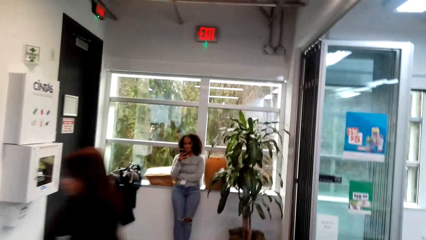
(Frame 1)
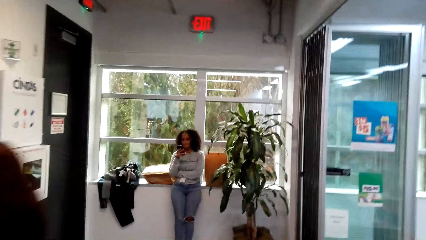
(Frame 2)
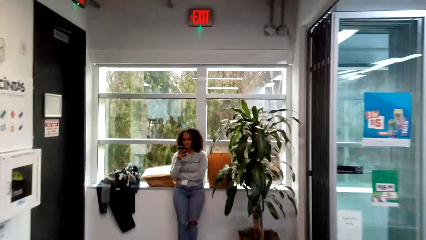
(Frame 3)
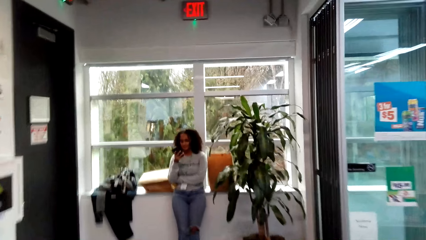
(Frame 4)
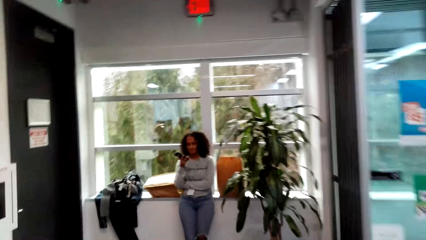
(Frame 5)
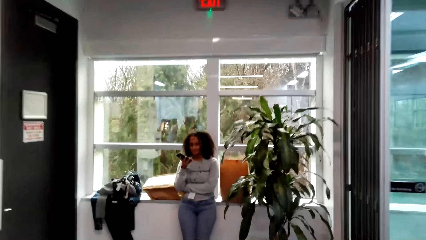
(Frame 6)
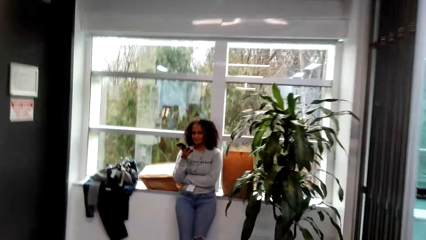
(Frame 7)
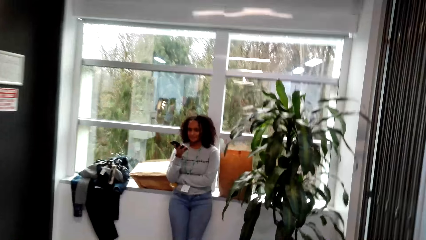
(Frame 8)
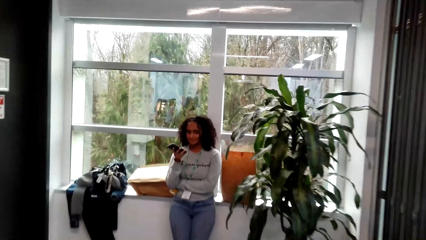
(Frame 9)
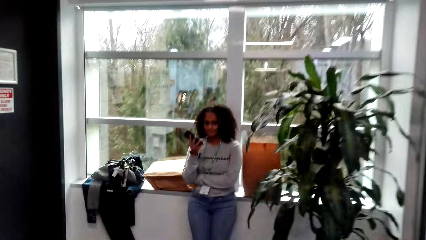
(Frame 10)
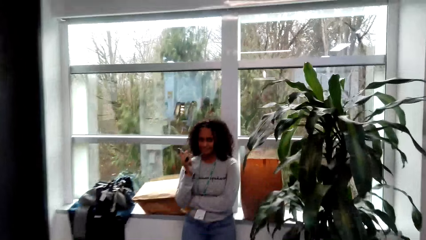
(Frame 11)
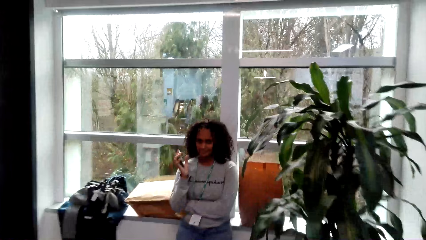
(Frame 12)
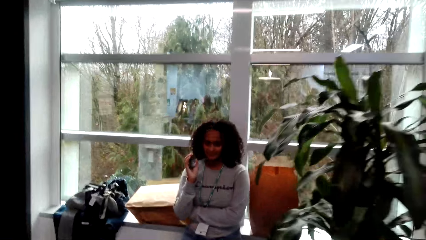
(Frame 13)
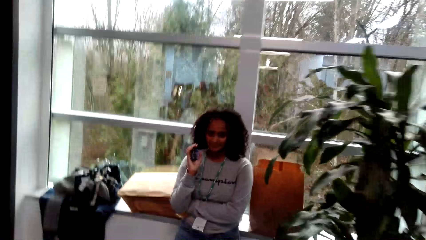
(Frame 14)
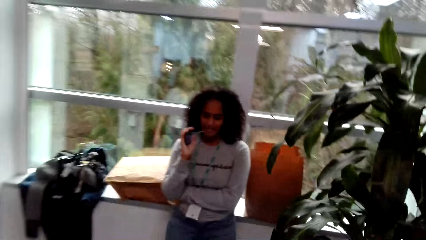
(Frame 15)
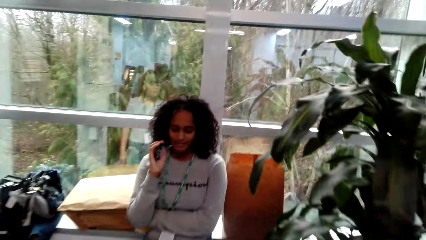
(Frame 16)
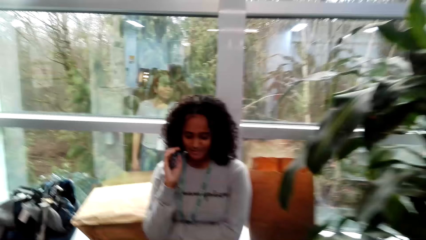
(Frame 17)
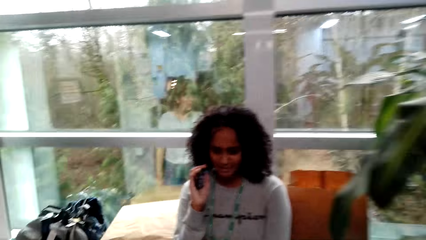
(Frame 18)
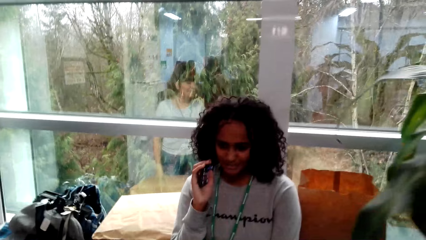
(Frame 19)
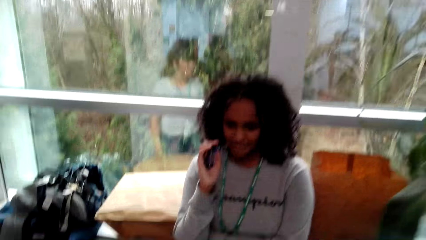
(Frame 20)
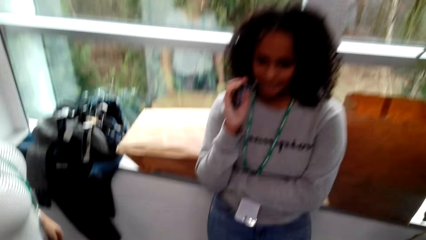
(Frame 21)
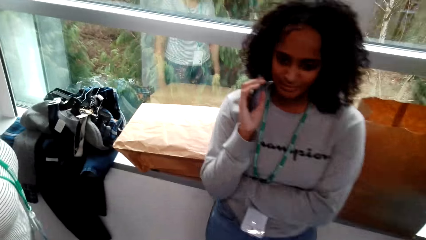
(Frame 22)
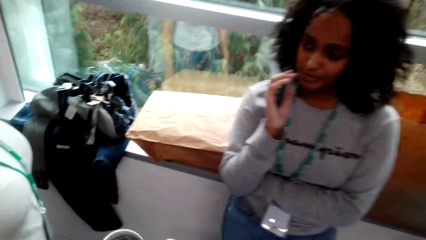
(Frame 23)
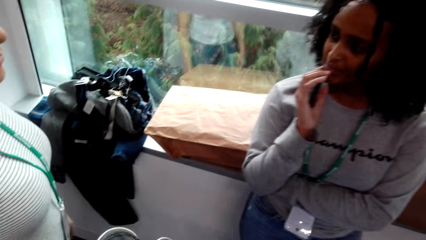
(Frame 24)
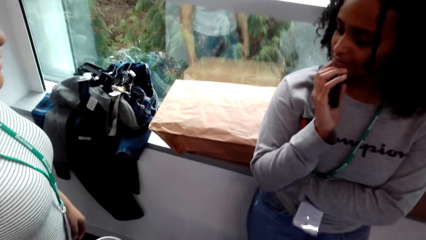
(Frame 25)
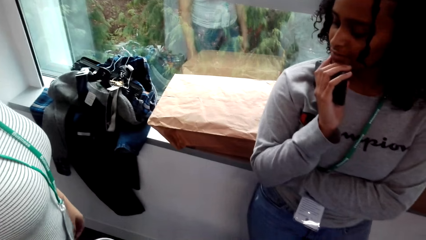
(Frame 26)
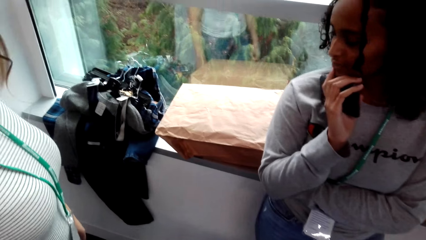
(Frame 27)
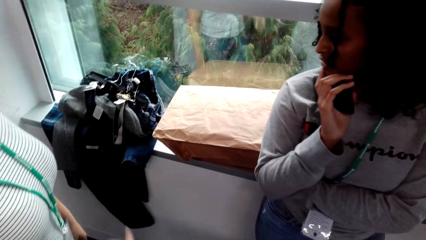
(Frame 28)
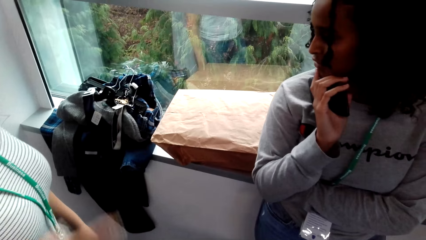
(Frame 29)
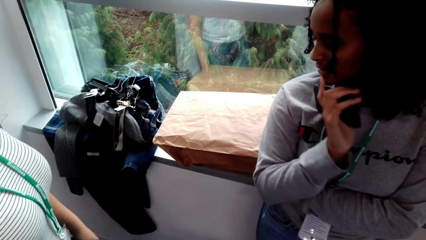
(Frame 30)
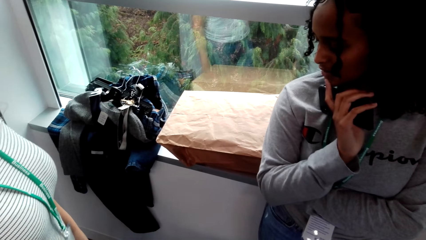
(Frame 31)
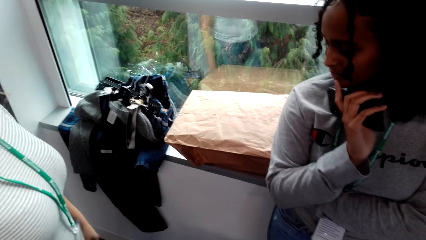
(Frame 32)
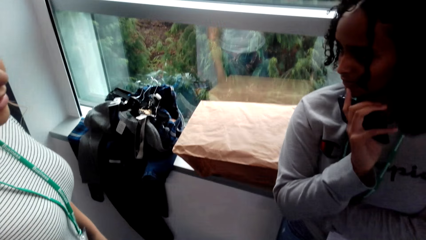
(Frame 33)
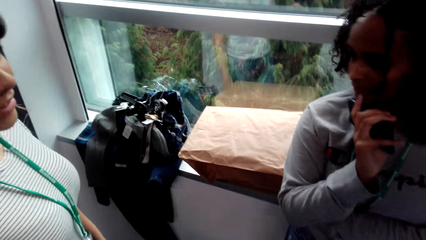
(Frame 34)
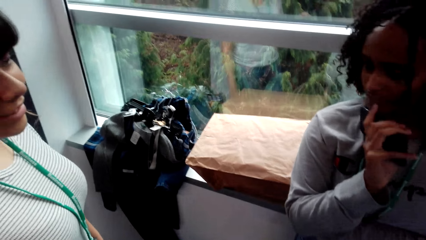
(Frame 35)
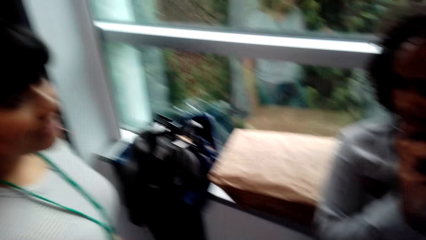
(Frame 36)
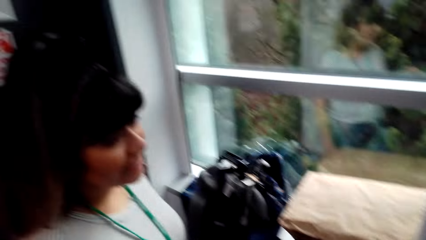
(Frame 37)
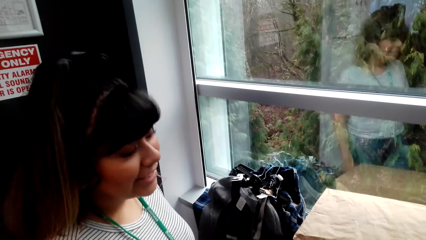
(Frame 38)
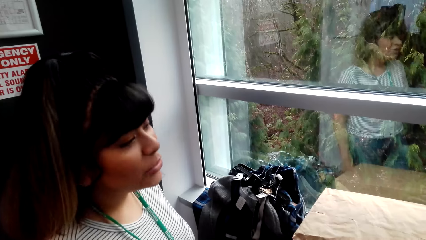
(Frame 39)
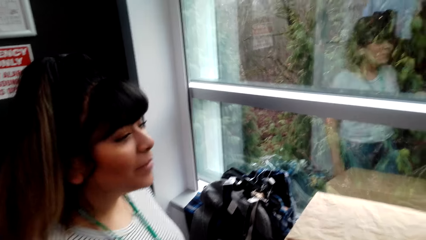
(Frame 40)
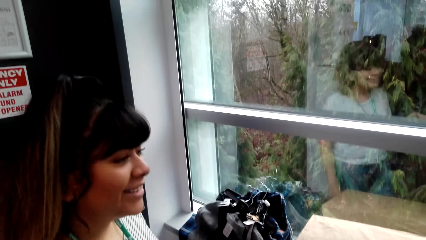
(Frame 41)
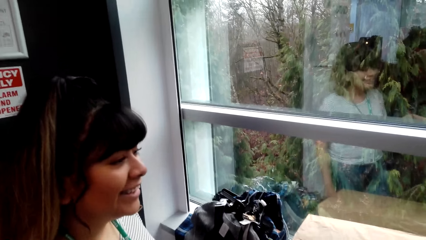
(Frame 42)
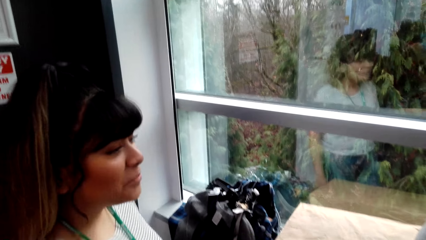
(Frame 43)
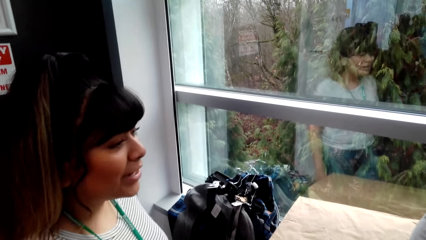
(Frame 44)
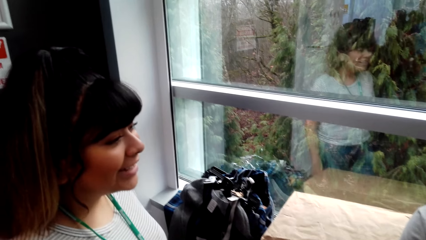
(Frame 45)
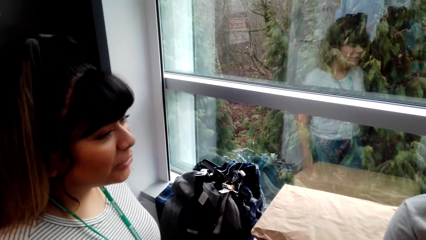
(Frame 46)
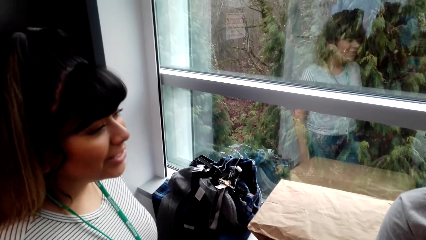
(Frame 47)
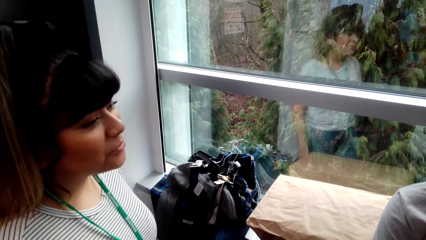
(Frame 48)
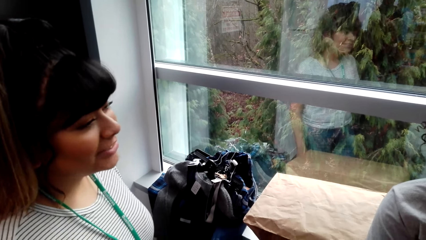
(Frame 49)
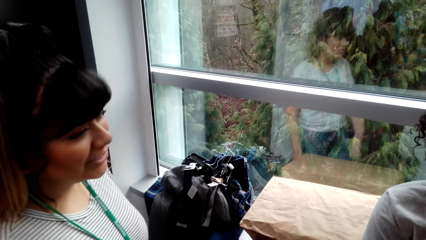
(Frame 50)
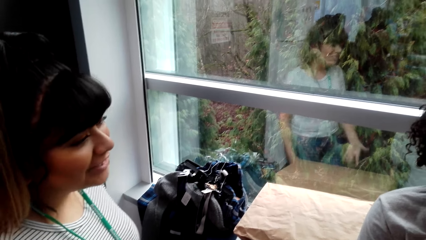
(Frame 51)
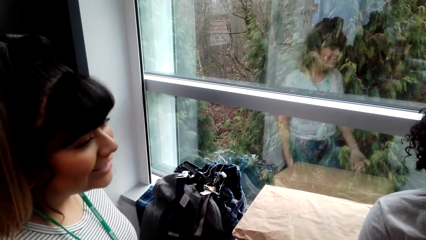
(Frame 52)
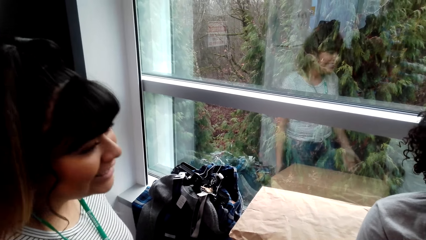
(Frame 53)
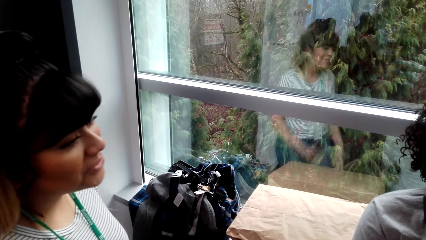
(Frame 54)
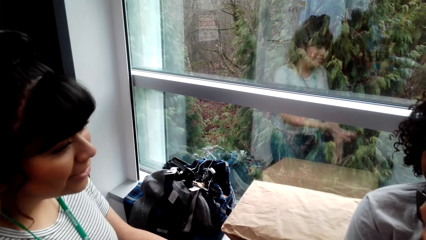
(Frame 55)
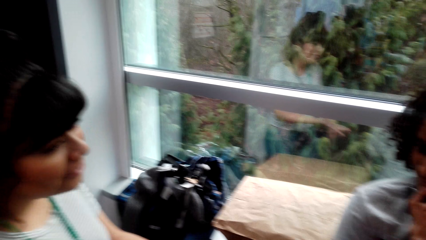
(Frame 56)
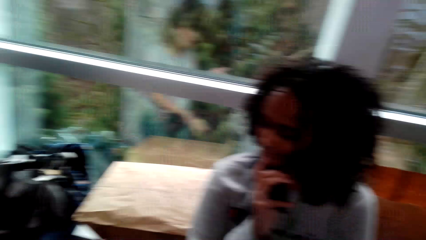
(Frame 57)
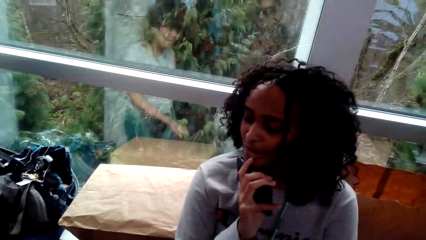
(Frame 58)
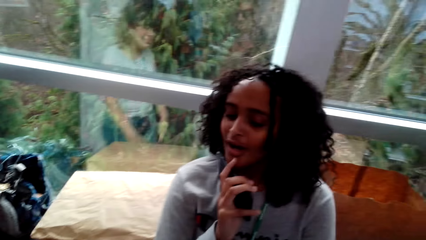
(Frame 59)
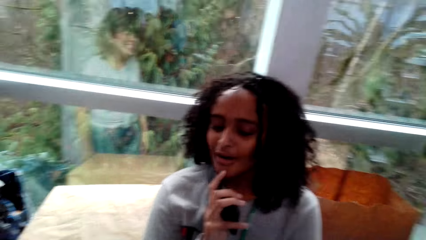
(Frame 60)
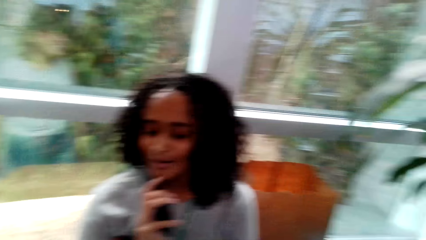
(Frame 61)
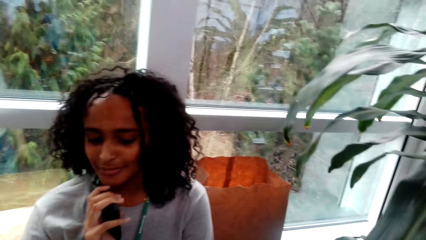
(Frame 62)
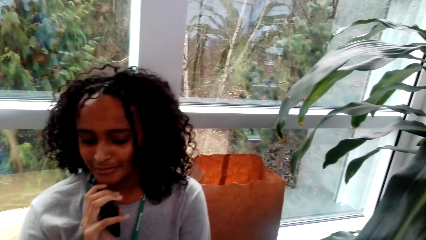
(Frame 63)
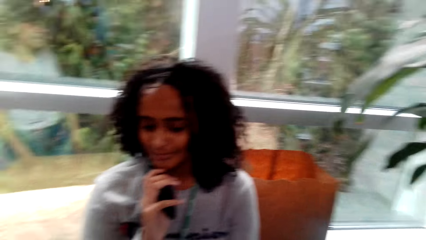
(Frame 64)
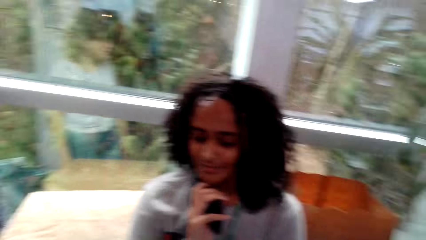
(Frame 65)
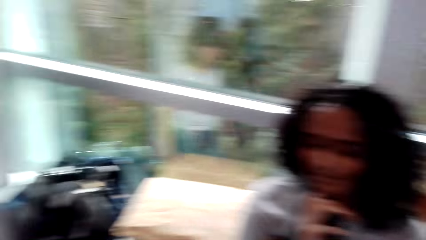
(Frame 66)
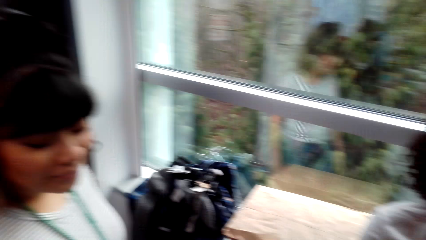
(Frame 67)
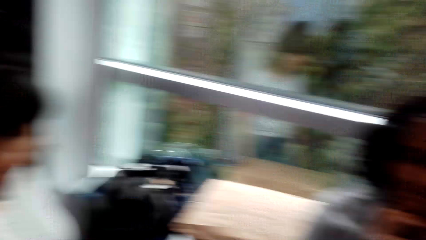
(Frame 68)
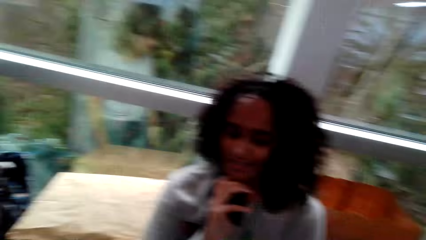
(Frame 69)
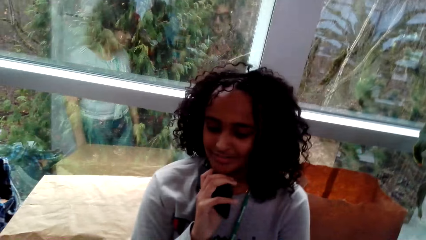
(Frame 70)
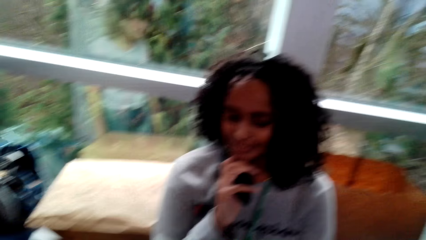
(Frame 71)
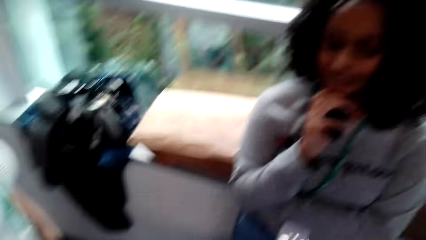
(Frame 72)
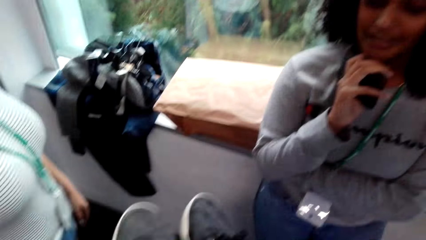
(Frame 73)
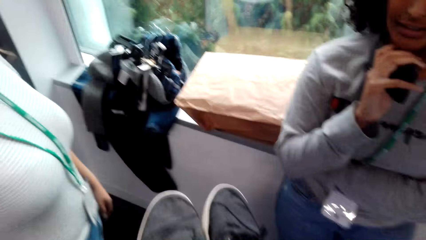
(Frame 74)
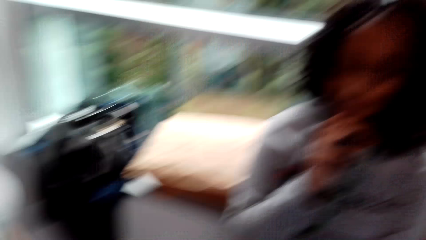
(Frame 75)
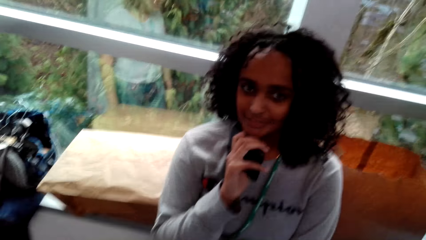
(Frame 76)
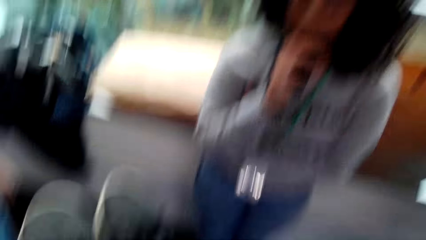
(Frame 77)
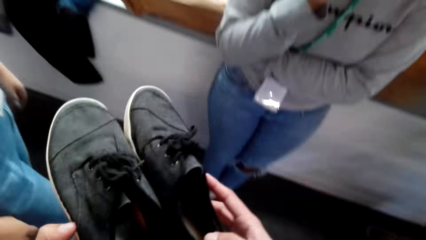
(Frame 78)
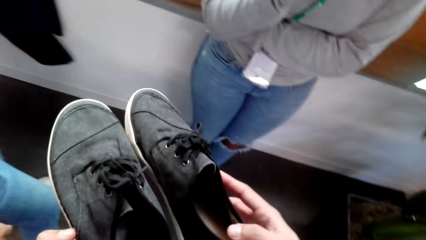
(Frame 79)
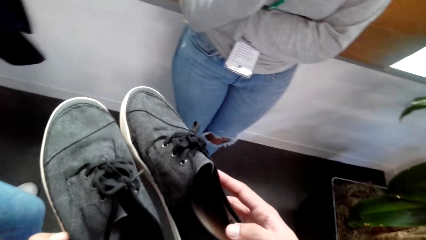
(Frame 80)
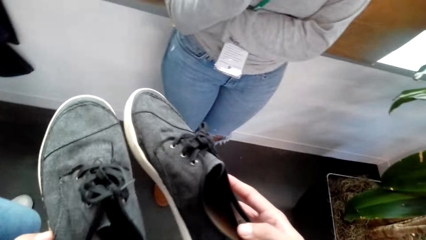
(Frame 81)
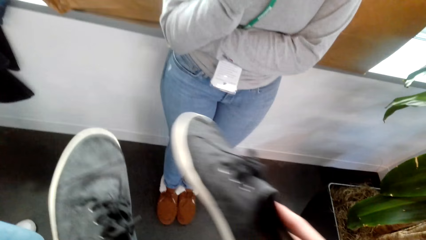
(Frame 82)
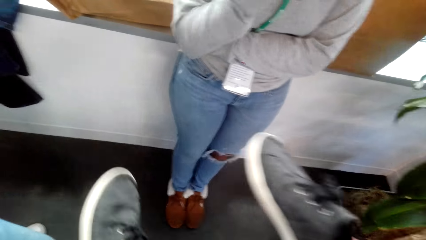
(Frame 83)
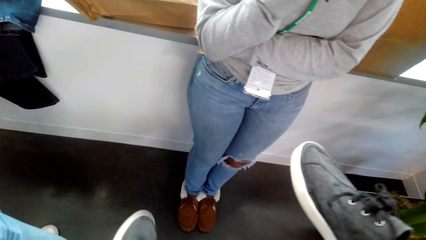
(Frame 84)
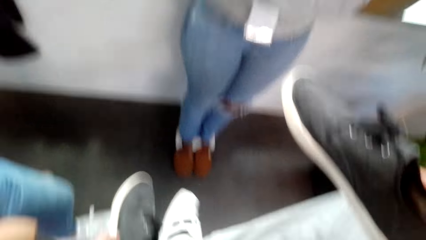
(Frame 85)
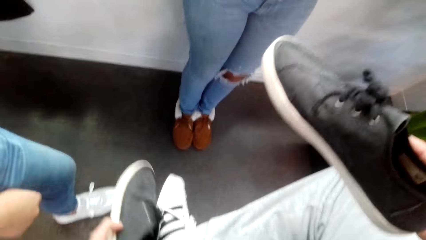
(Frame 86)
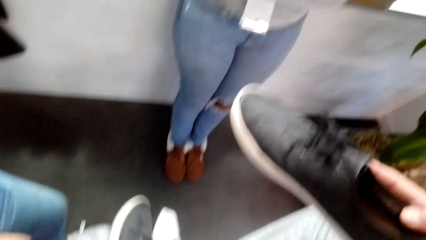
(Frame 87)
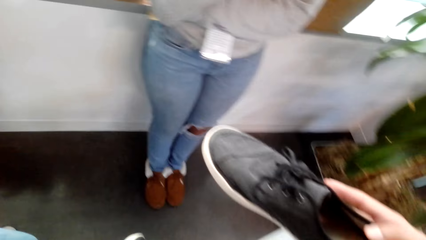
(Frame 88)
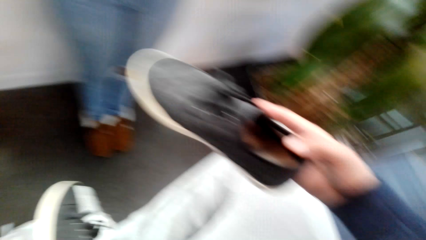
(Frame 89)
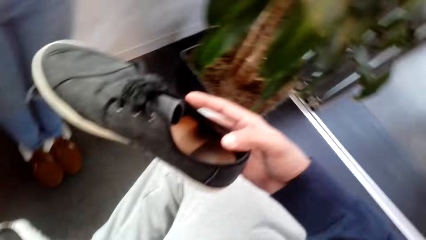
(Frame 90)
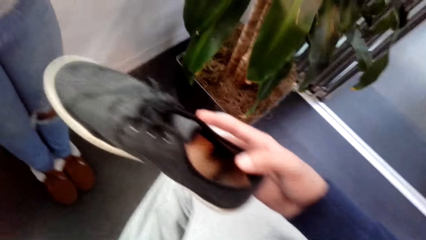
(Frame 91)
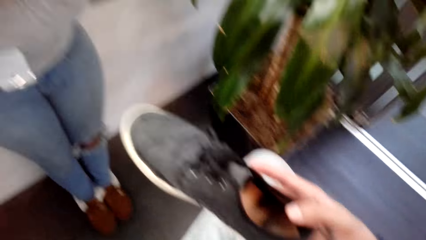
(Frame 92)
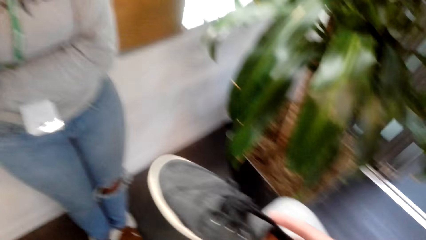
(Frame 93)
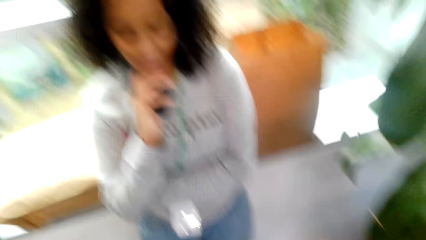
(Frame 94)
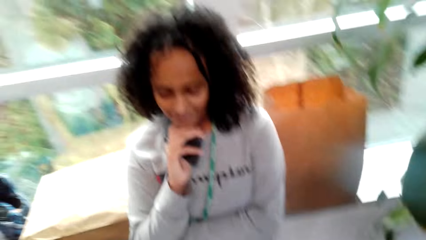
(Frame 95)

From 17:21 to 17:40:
A woman operates a phone. The camera wearer converses with another woman and the first woman. A man talks to another man. The camera wearer adjusts the shoes. They compare a shoe on the leg.
